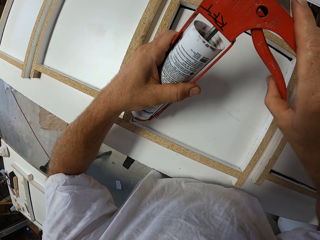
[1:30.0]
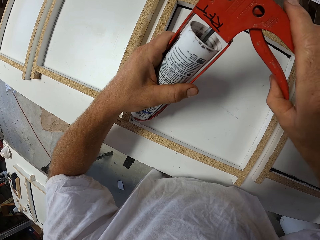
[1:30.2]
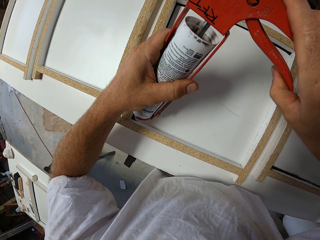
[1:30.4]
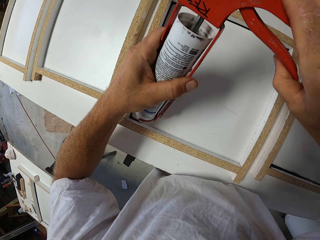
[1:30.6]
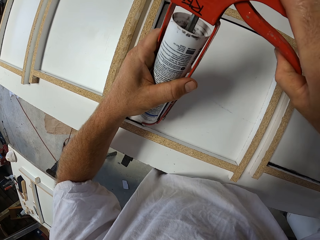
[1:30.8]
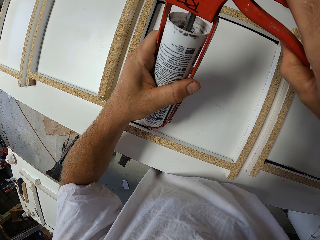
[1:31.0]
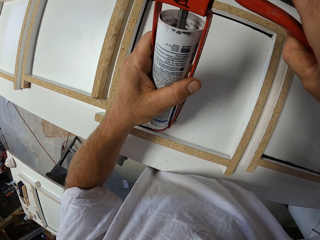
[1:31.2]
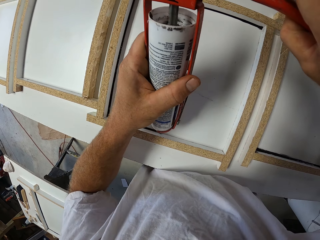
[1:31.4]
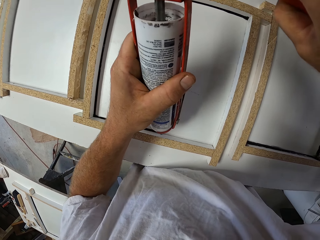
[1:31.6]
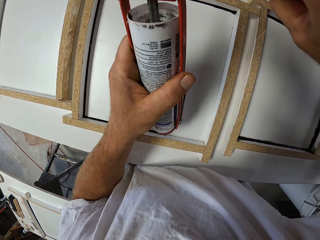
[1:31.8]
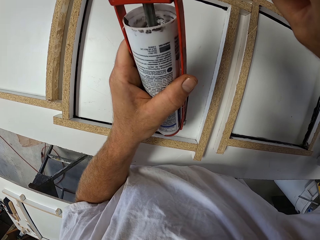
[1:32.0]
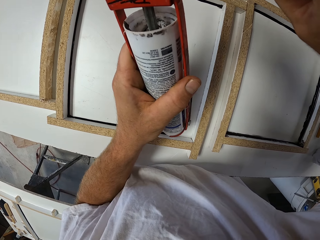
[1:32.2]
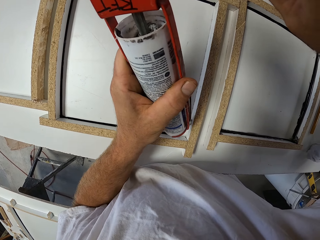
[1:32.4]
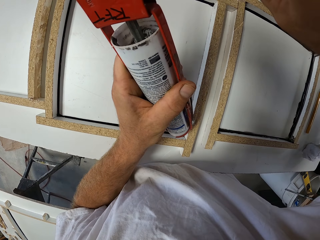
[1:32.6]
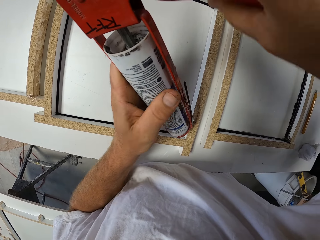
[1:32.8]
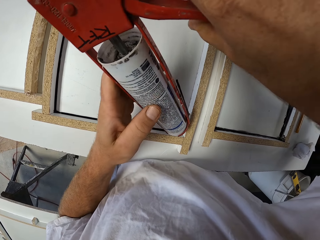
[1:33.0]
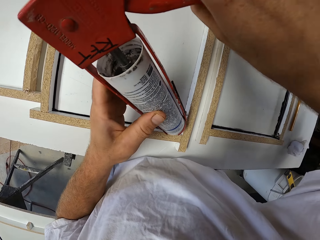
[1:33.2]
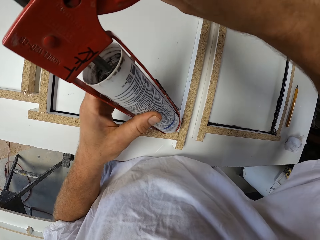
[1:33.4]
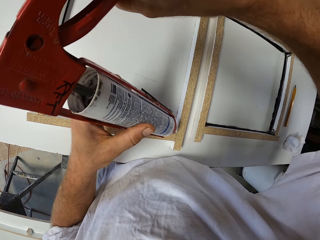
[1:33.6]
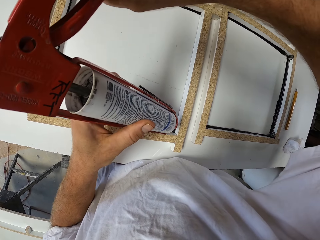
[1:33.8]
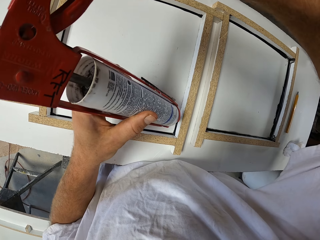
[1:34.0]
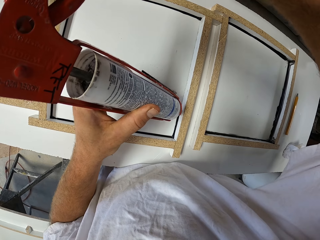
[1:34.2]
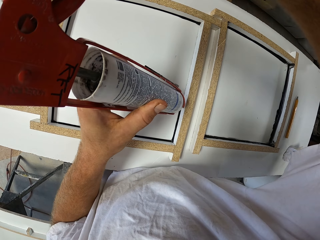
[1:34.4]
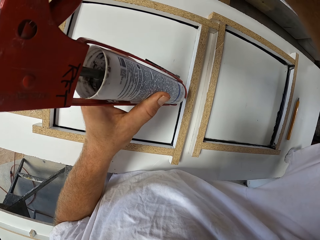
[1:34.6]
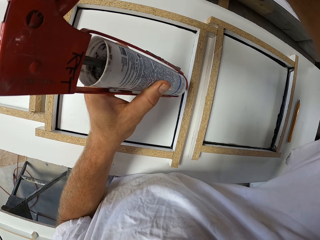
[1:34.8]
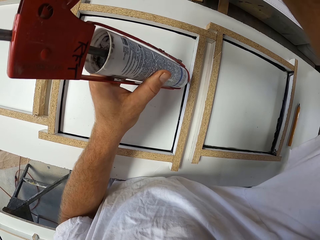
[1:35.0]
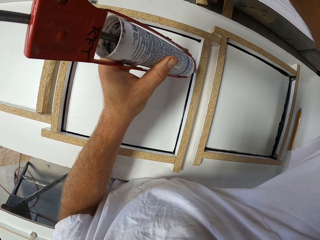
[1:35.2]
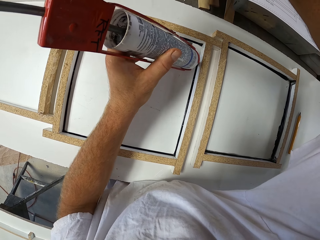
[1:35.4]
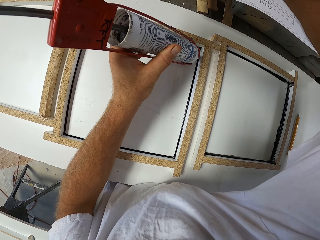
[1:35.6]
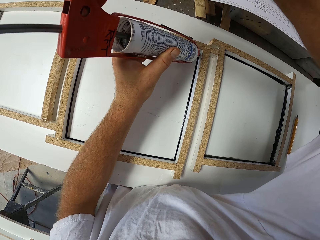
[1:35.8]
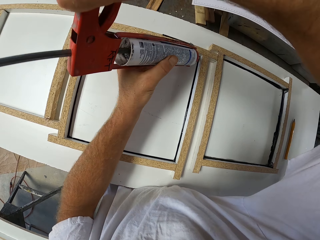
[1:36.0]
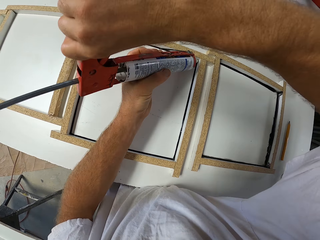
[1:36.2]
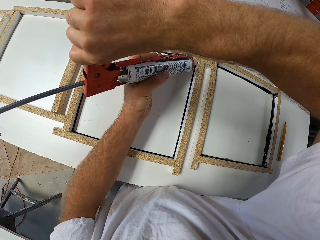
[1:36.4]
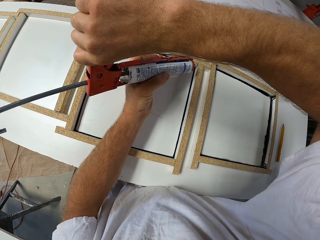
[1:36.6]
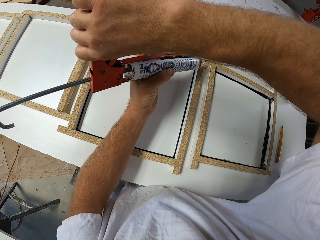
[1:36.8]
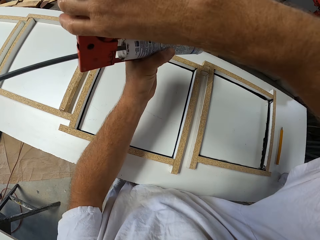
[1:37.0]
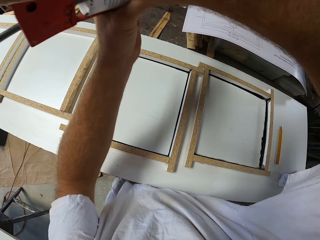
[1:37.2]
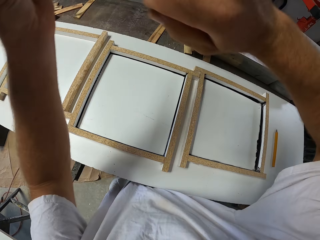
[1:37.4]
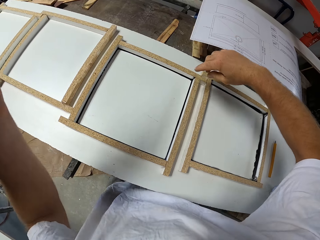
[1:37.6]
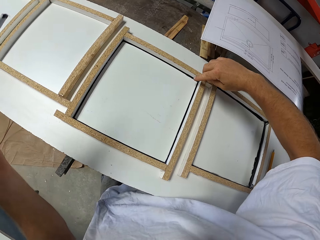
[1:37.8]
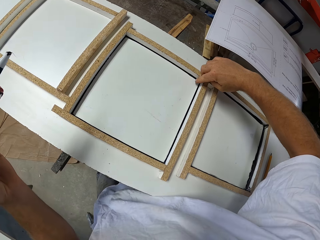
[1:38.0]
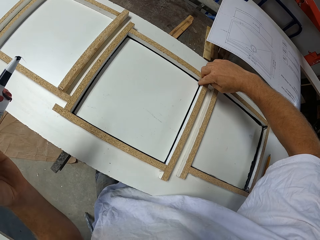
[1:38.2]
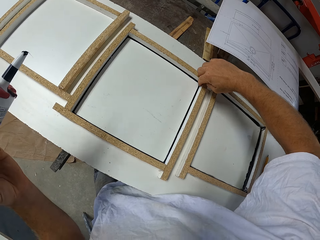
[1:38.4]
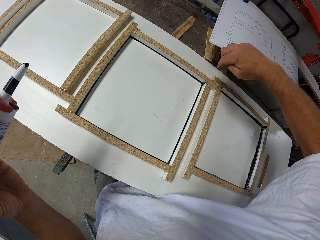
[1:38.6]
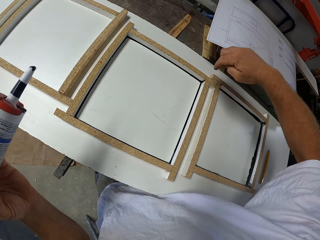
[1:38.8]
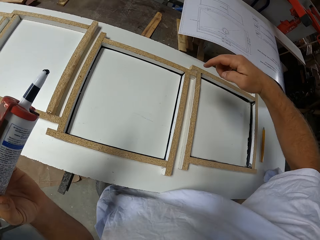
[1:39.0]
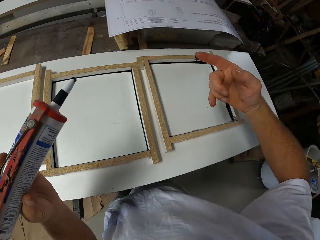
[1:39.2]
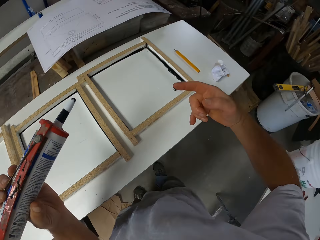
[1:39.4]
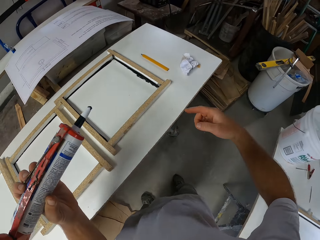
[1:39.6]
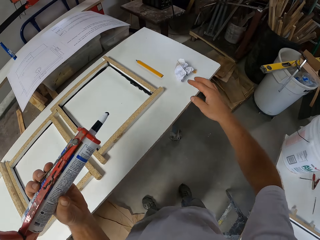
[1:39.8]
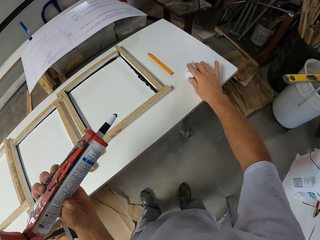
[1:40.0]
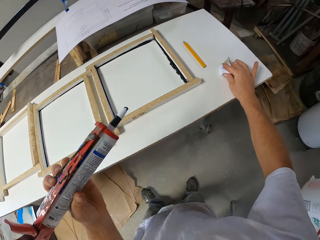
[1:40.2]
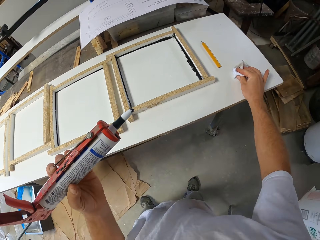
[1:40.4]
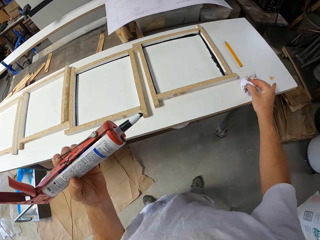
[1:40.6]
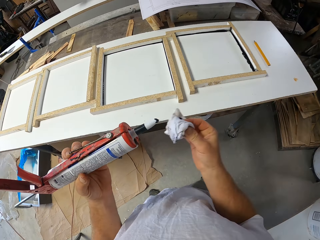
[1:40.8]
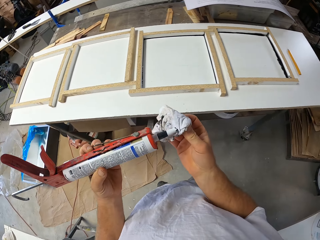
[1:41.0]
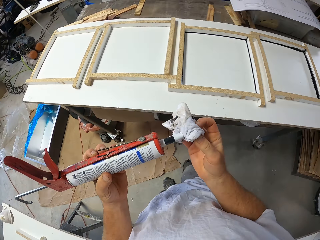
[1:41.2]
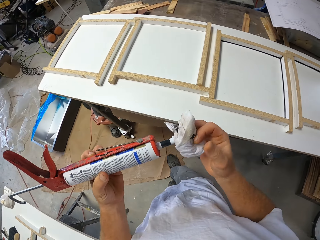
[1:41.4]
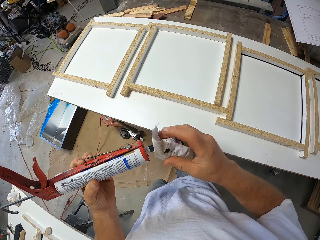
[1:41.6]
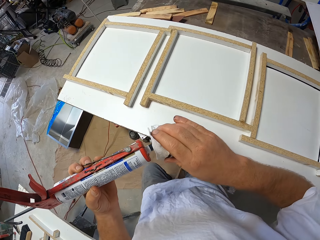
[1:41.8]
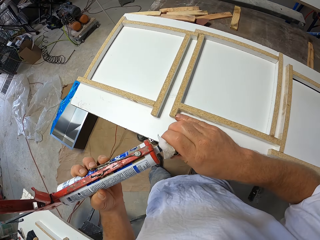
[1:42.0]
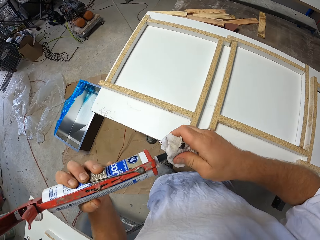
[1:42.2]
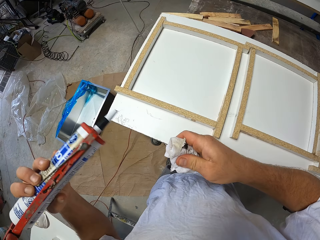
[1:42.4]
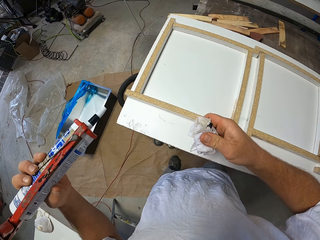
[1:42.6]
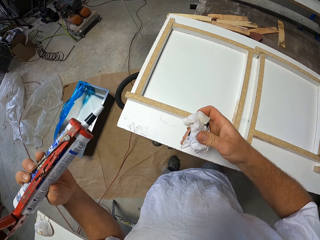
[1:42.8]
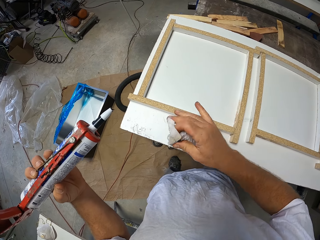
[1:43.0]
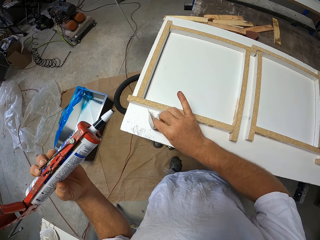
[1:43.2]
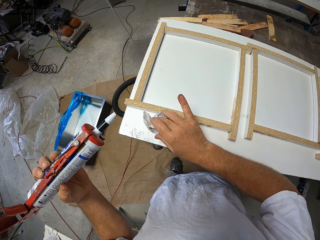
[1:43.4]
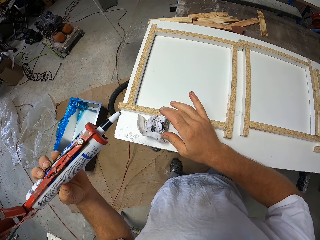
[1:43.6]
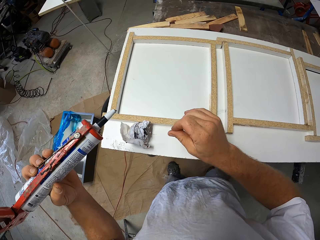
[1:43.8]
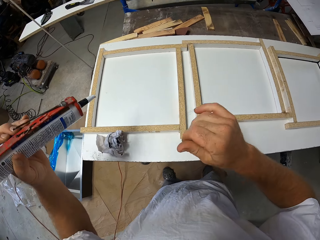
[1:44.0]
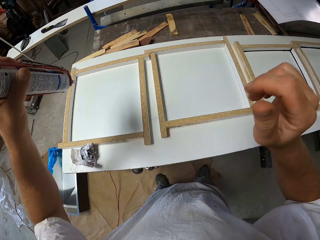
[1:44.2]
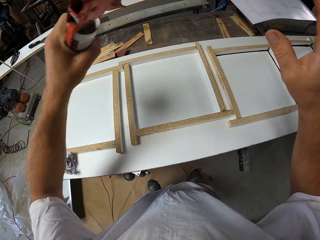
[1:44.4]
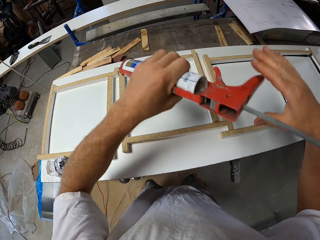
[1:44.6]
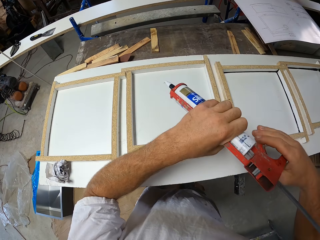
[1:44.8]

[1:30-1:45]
The camera wearer wipes the silicon from the second wood craft with his right index finger. He touches the adhesive glue. He moves around the house. He wipes the silicon on the paper with his hand. He picks the paper from the second work table. He wipes the tip of the silicon container with the paper. He moves to the left side of the second work table. He drops the paper on the second work table.

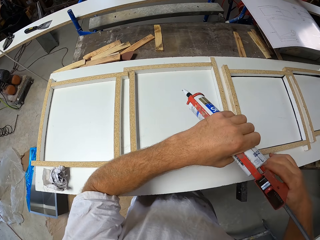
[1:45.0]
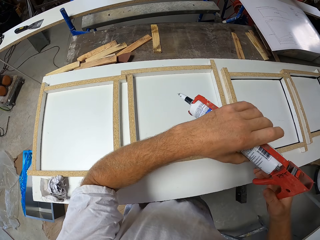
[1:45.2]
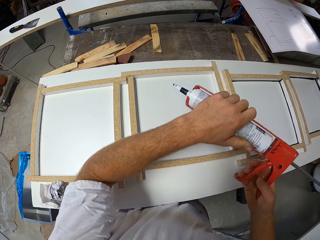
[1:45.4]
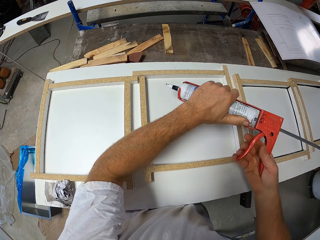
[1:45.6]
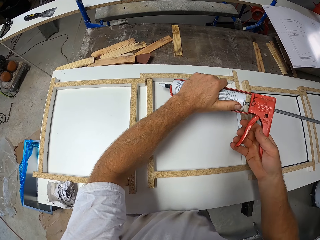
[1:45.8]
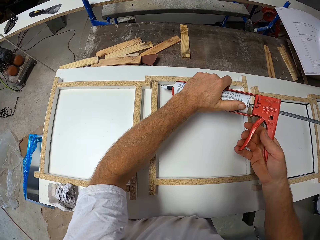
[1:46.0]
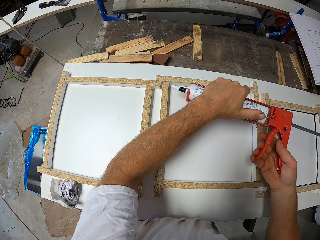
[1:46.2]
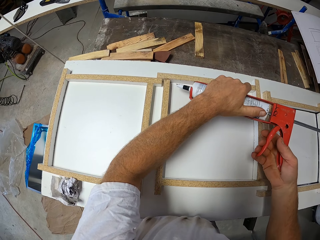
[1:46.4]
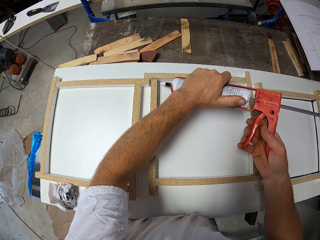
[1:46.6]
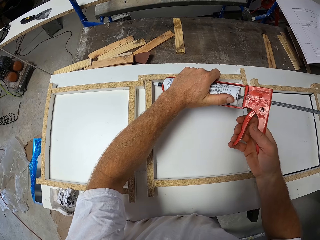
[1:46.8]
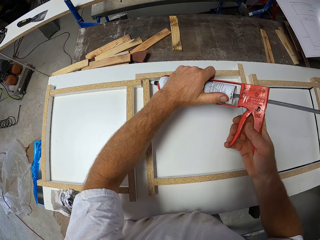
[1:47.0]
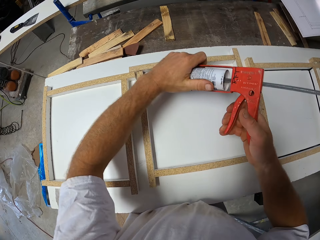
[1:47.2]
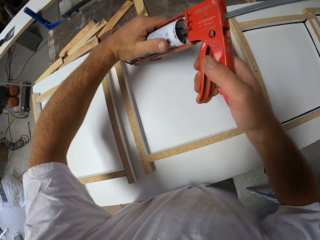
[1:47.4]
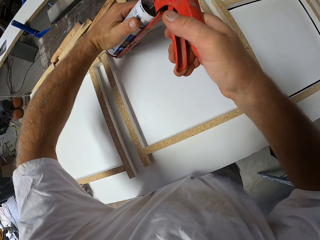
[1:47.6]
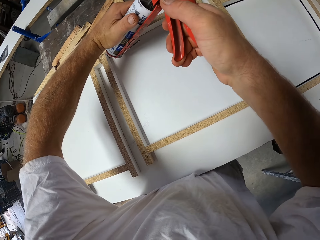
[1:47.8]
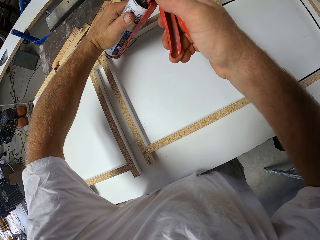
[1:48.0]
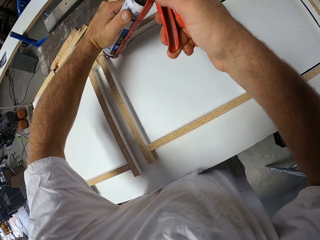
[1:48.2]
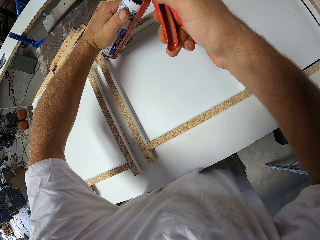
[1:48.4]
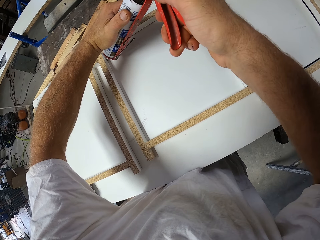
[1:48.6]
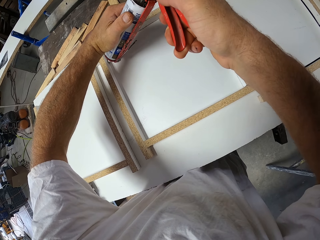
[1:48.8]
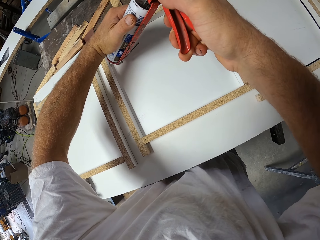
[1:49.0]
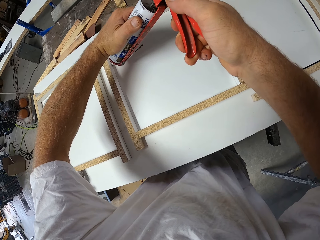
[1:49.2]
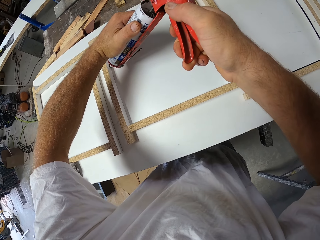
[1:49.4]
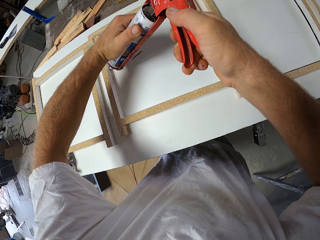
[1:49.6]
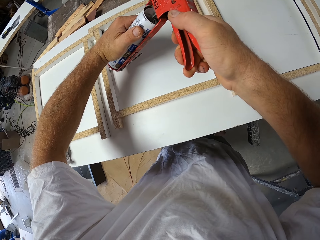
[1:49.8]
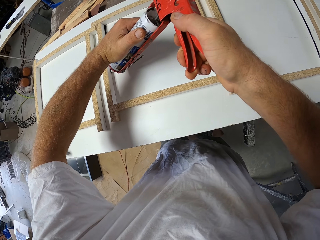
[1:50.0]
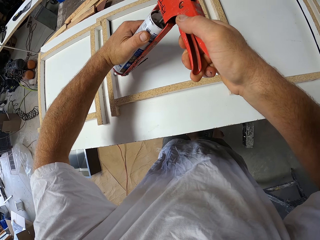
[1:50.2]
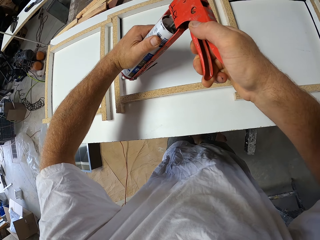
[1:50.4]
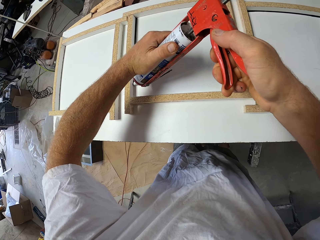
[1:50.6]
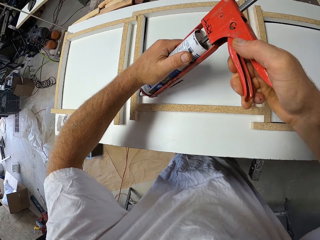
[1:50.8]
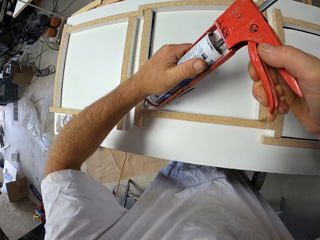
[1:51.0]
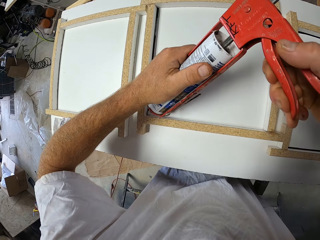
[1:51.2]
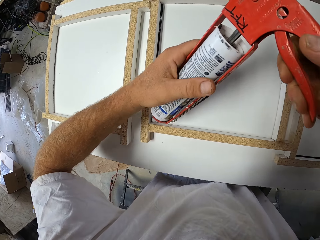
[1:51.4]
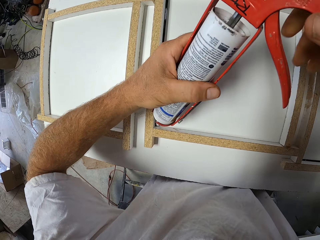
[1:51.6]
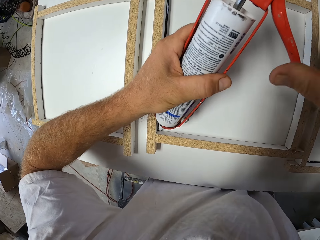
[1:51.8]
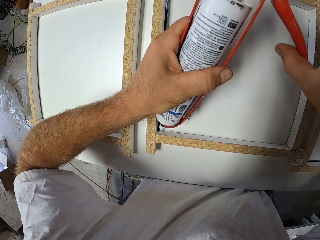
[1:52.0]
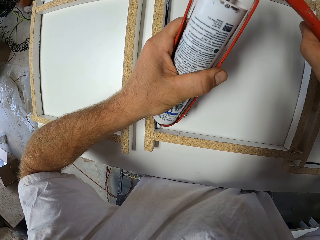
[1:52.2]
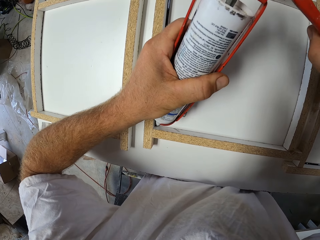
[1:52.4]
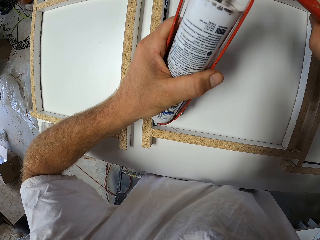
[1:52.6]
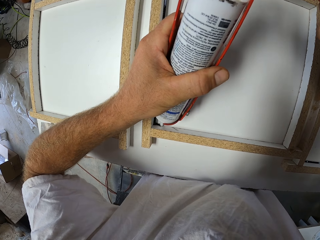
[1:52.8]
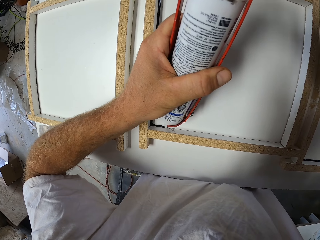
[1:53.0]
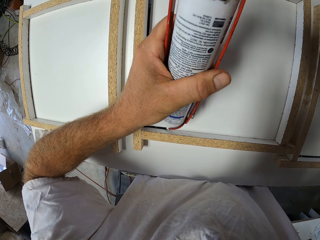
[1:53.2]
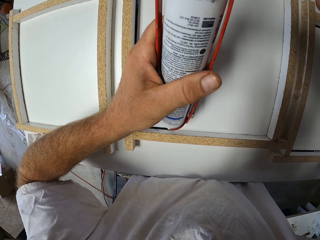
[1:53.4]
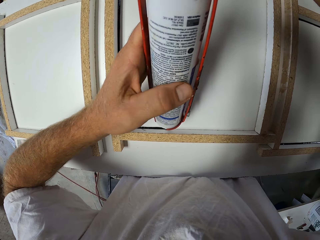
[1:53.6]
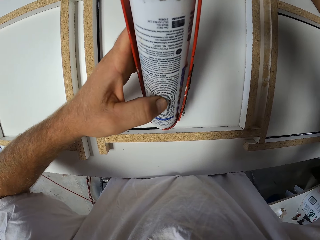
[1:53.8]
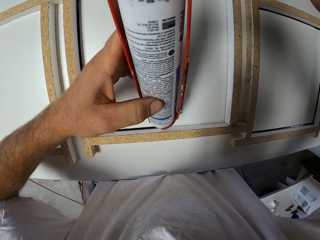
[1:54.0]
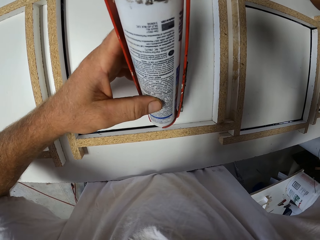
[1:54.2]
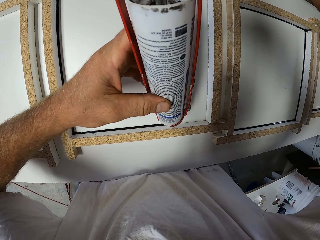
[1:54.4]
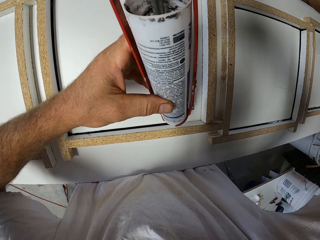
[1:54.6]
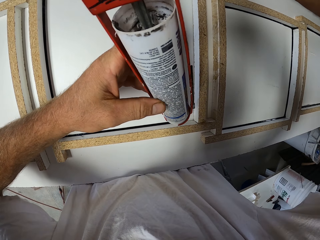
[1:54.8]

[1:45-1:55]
The camera wearer holds the trigger. They apply silicon to the third wood craft.
